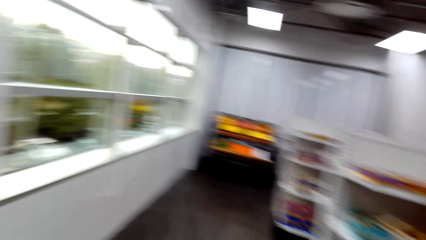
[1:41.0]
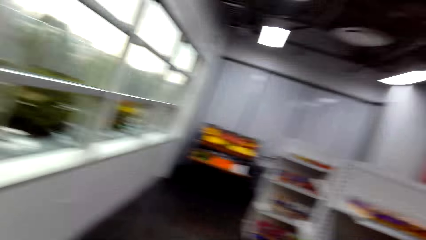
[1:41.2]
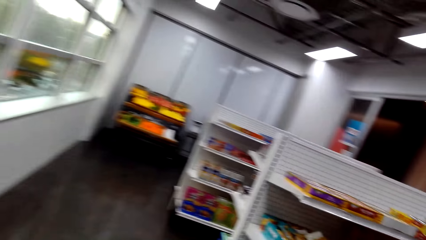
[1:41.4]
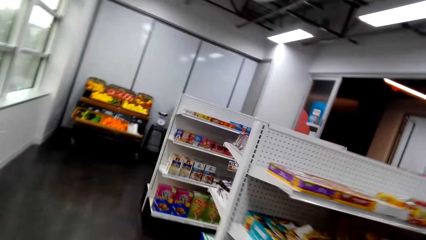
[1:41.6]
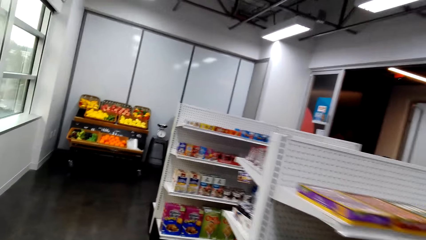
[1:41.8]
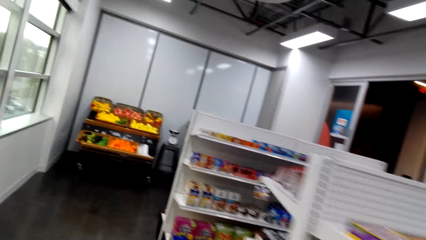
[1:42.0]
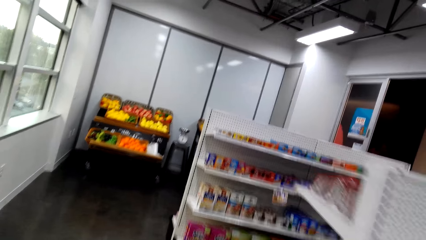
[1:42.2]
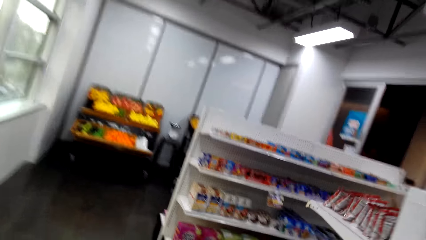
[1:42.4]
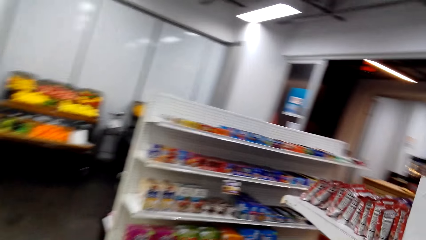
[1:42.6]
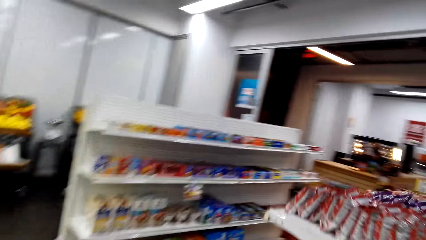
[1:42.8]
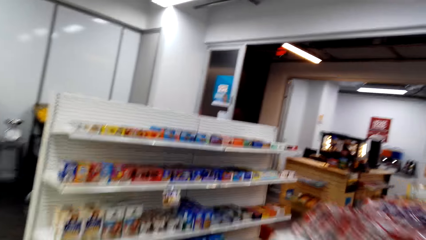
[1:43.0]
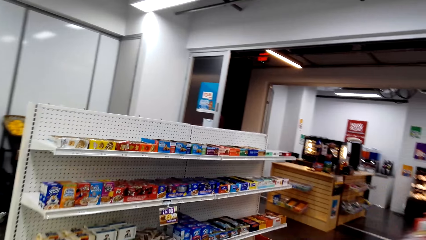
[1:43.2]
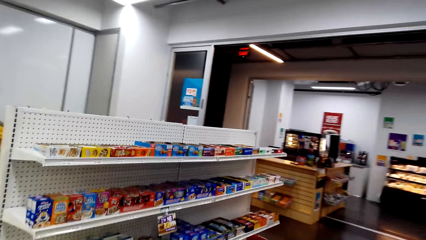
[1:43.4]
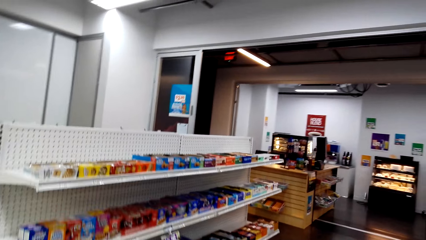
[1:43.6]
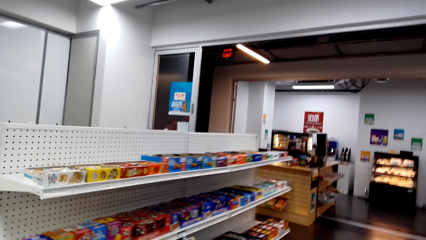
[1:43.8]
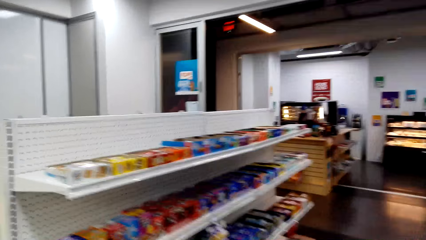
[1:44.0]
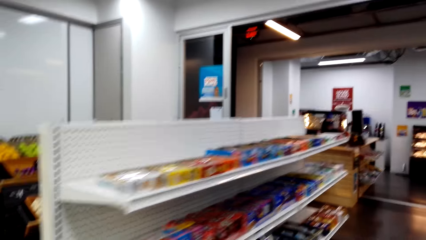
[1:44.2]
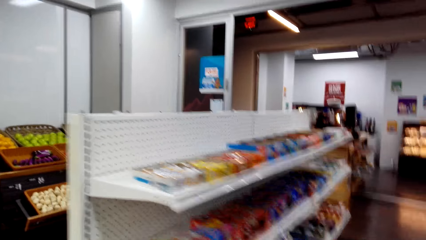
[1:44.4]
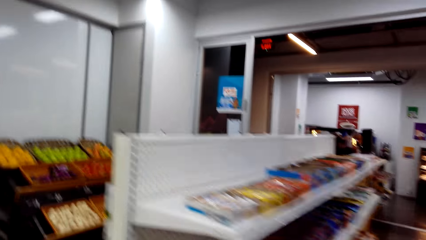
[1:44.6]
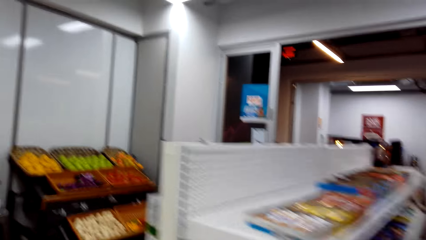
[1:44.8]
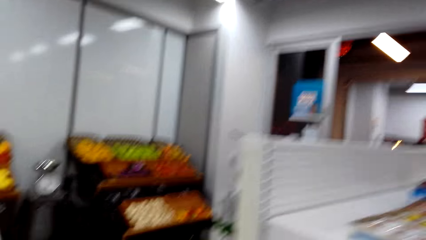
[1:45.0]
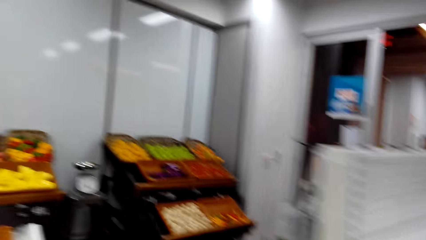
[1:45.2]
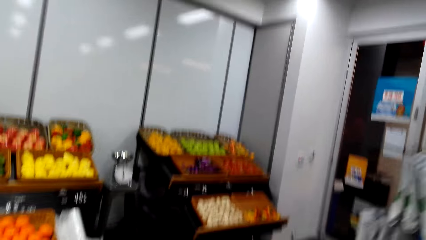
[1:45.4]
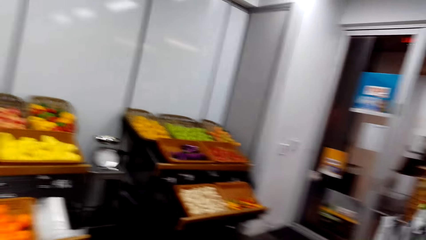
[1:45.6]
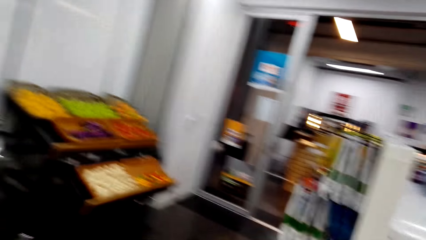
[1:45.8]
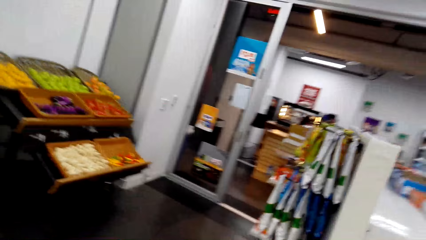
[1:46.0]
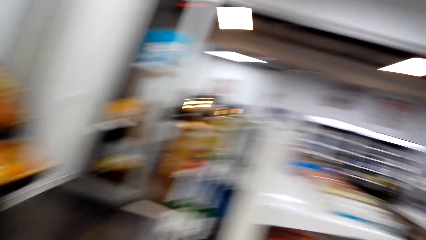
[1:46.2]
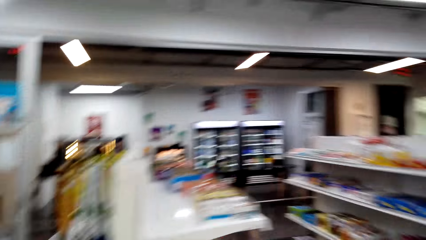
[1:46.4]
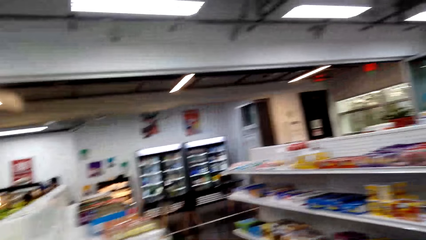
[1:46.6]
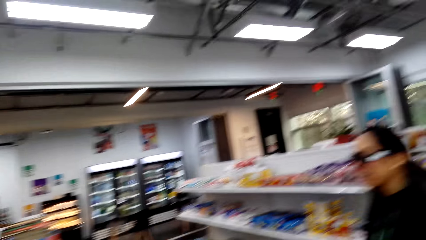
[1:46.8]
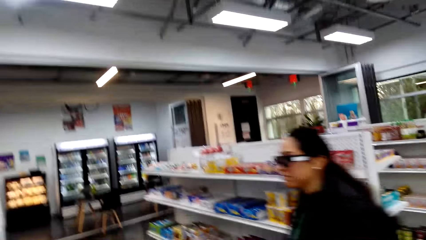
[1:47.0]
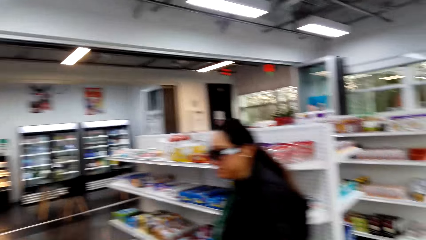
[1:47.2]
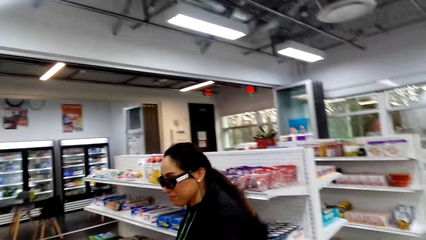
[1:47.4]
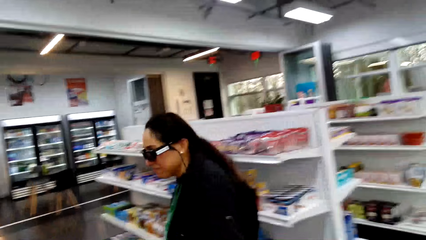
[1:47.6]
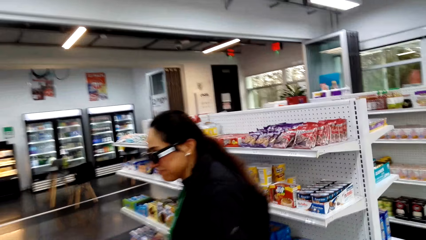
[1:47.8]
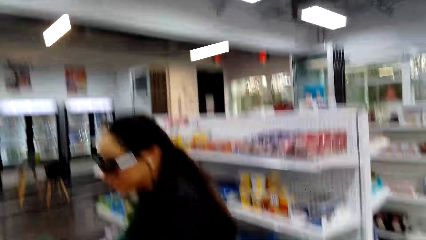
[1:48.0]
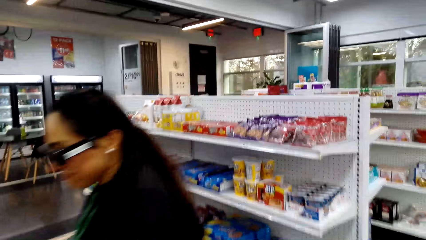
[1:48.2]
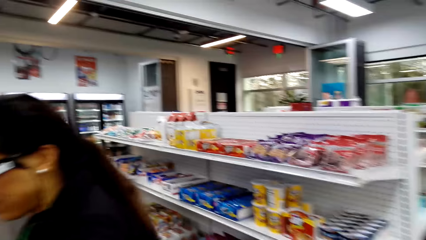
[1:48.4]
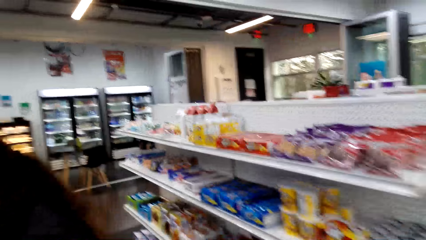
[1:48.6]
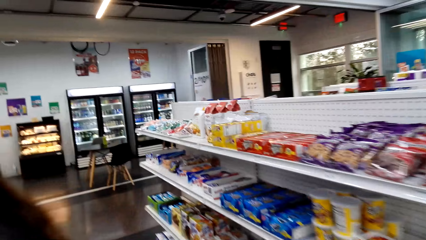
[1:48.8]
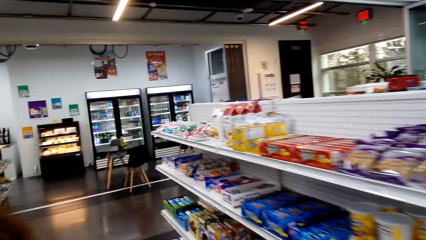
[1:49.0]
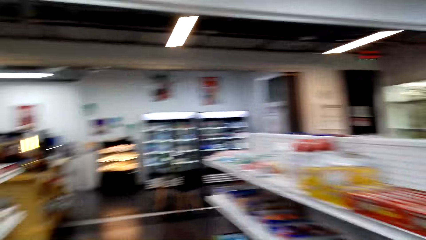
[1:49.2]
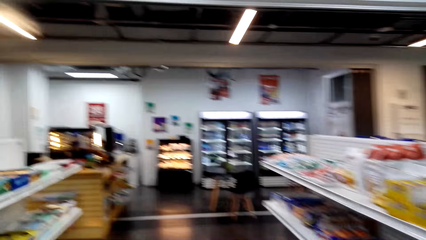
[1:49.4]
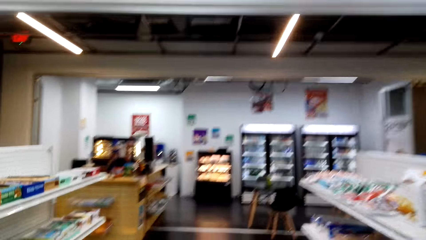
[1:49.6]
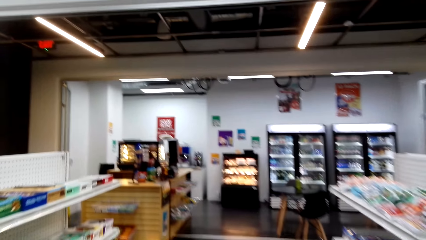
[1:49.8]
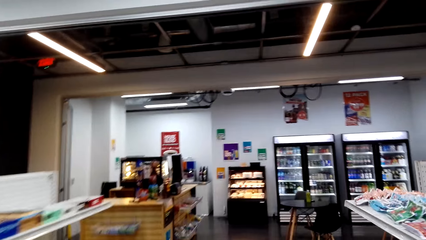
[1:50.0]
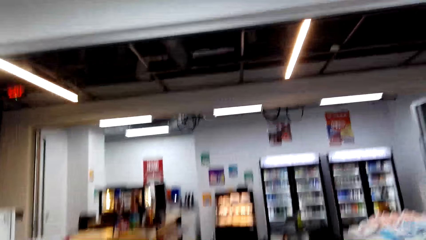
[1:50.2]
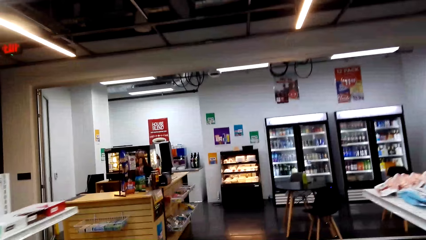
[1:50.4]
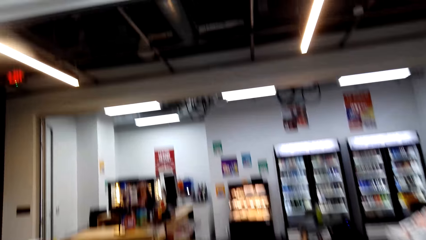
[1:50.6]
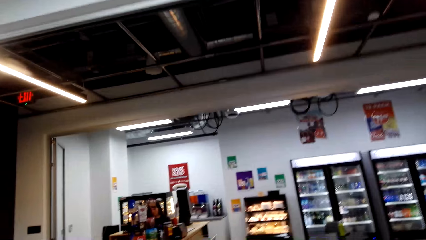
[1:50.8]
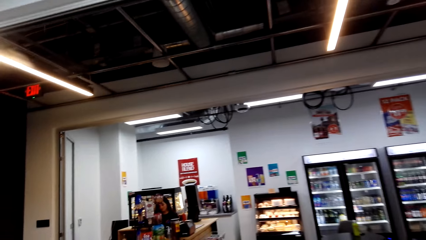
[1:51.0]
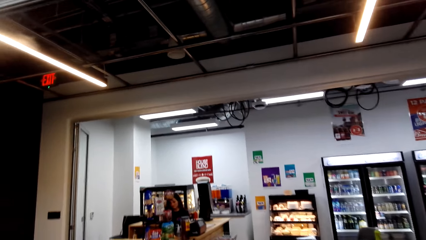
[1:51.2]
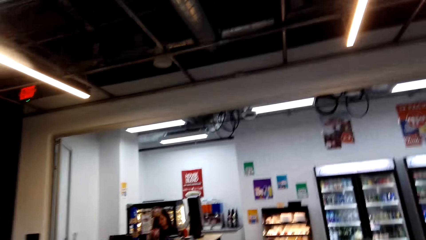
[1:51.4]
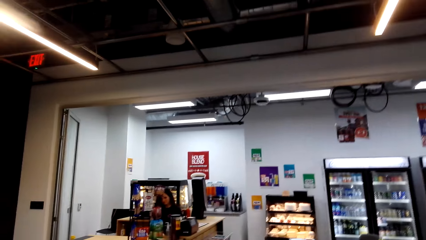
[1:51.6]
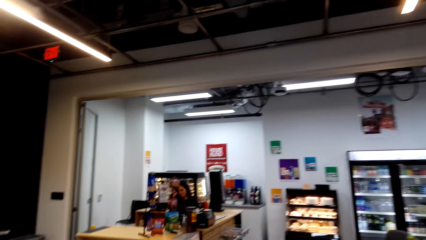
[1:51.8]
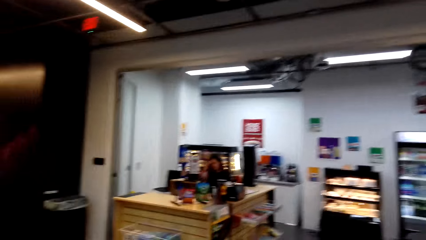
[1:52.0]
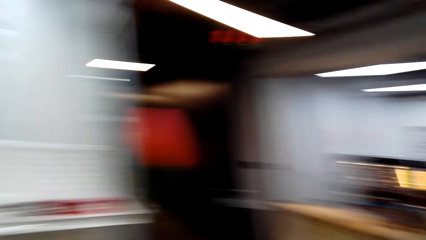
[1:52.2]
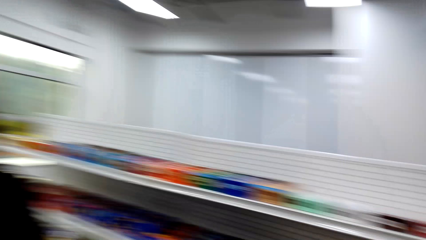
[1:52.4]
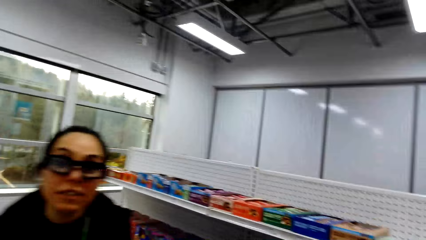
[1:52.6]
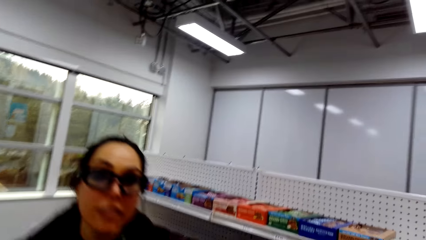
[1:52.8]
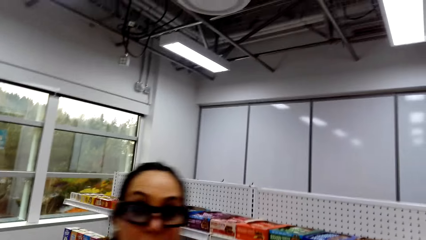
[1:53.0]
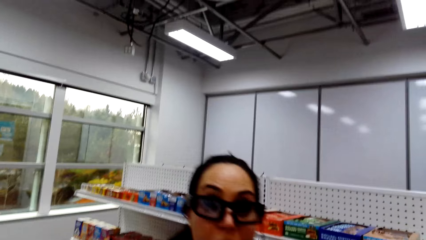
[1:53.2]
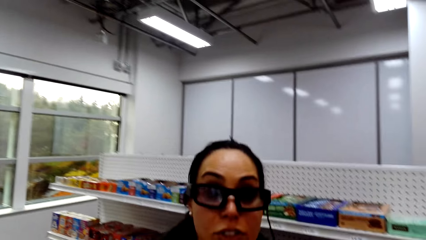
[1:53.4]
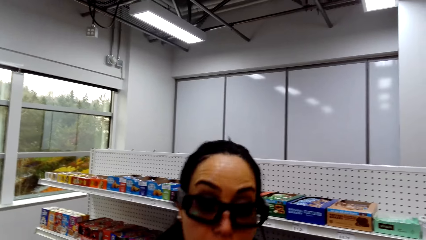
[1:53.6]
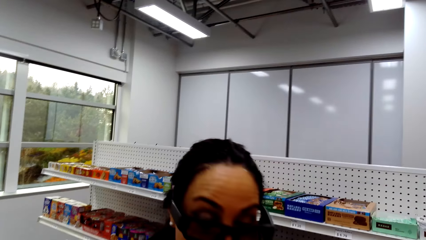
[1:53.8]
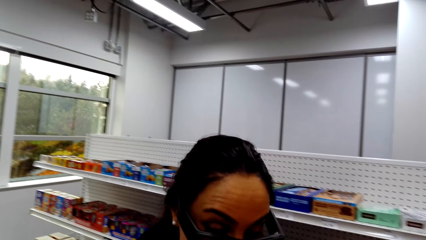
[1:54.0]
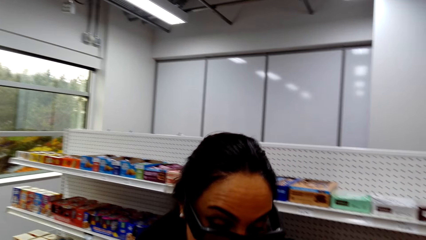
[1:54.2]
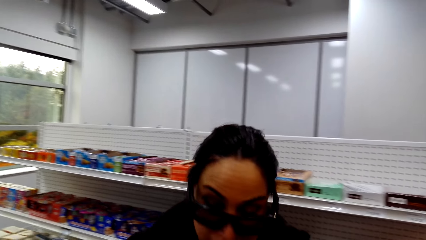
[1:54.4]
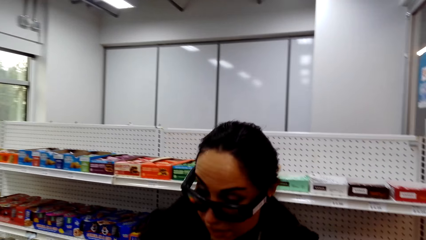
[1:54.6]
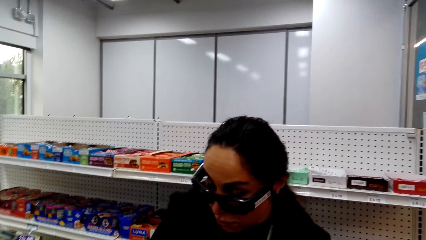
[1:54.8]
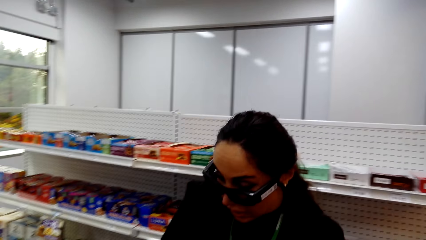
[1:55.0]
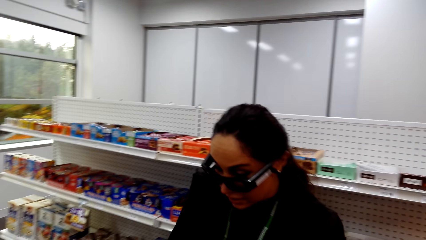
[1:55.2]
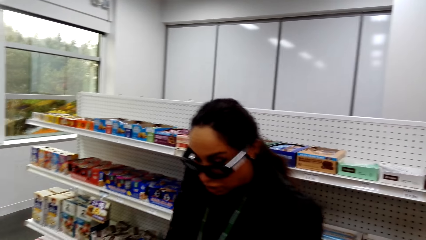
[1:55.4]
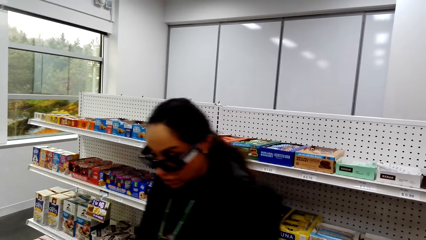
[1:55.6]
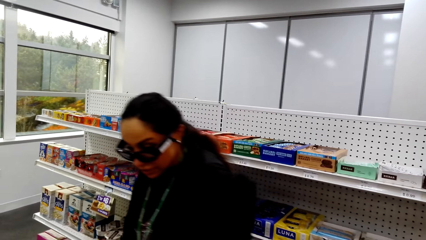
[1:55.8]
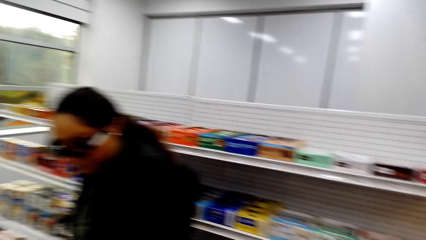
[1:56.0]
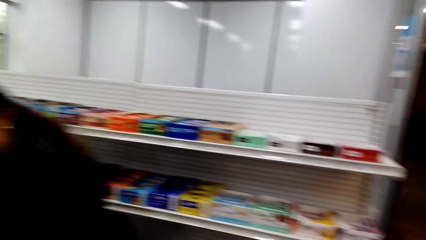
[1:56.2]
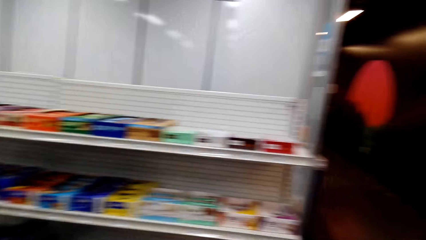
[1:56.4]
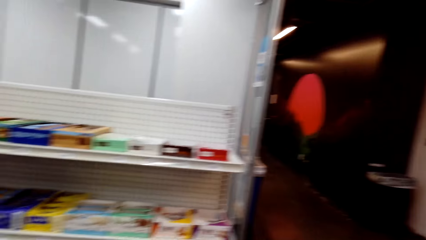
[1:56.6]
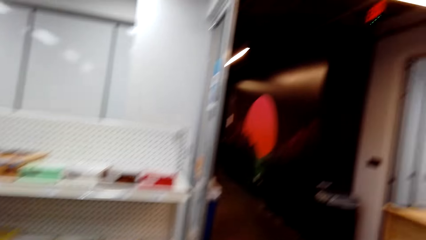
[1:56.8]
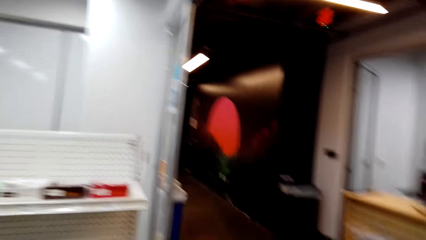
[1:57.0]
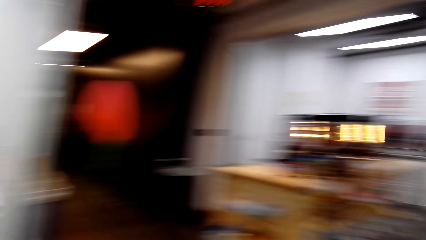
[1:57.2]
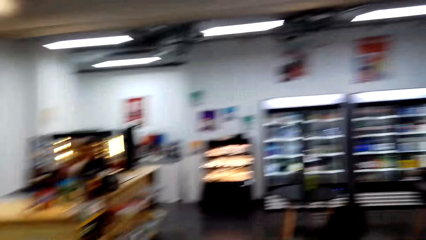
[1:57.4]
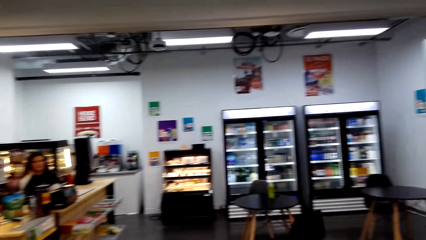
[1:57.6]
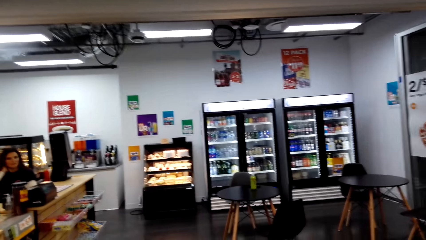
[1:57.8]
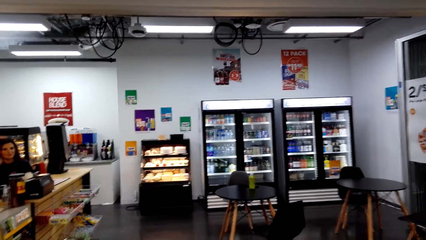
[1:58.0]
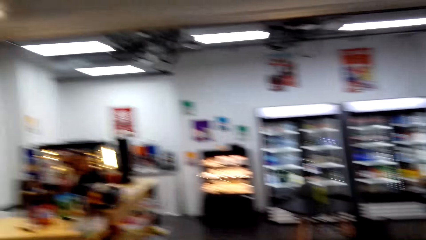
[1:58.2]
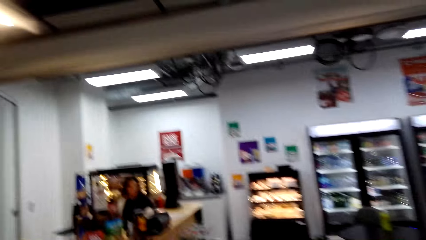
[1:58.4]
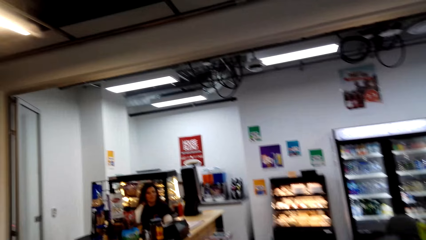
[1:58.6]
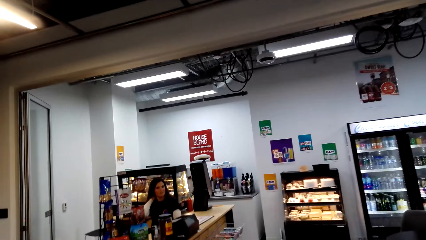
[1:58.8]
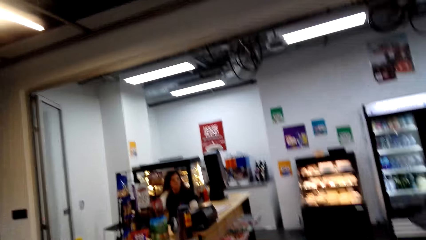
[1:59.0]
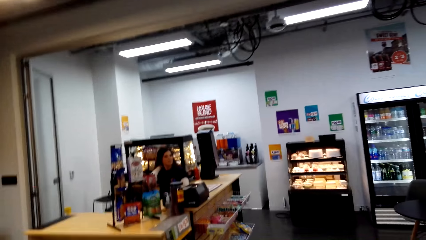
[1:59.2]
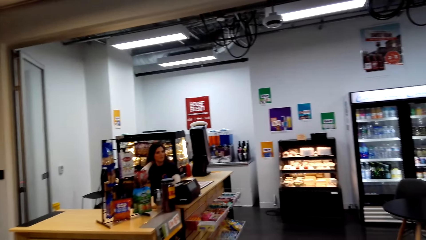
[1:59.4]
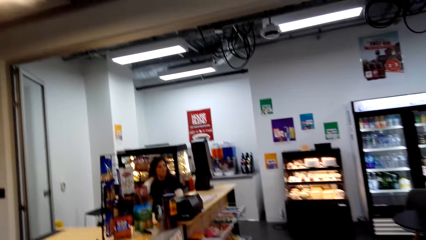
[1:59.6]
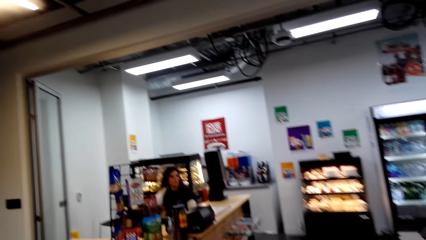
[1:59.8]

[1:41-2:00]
The camera wearer walks along the corridor and converses with a woman. They look around and move the camera around.
